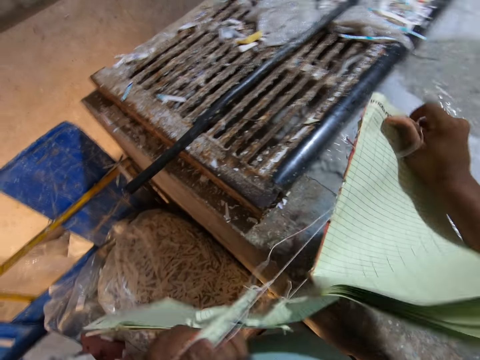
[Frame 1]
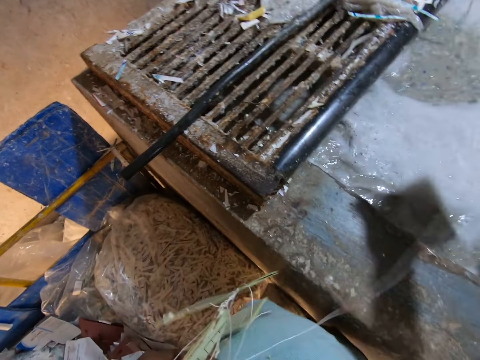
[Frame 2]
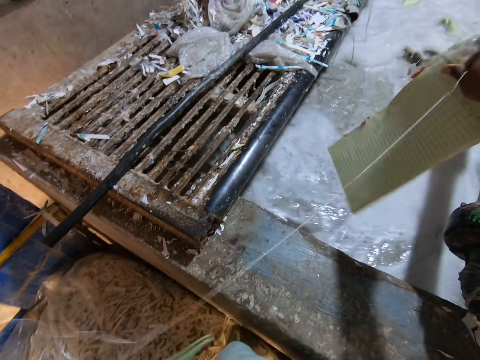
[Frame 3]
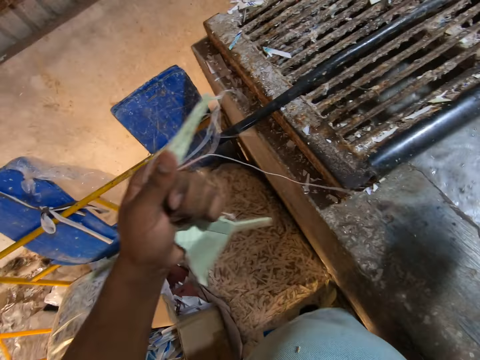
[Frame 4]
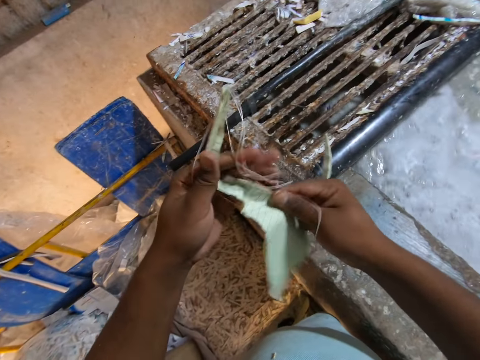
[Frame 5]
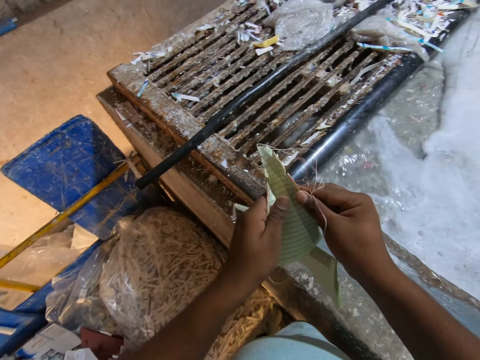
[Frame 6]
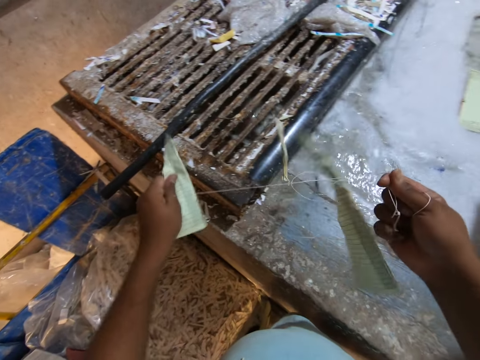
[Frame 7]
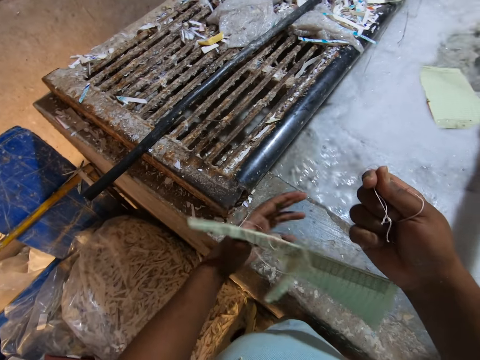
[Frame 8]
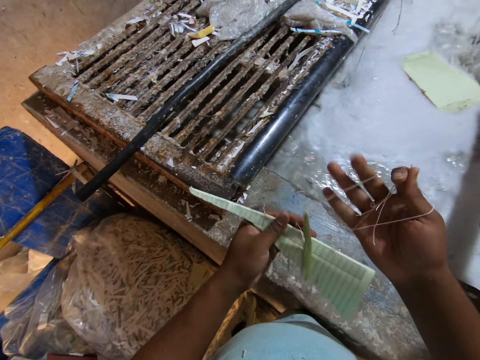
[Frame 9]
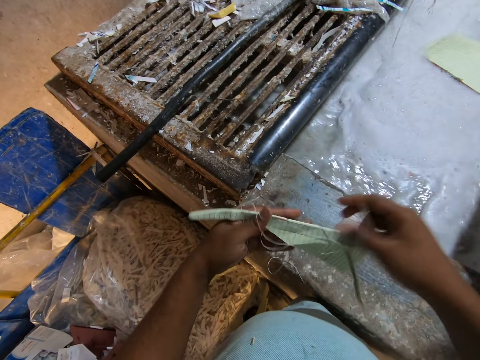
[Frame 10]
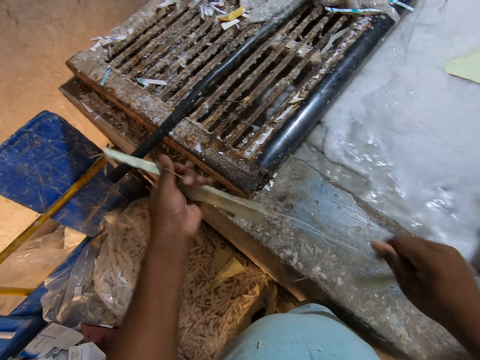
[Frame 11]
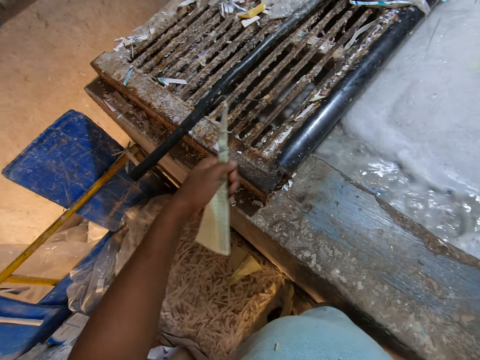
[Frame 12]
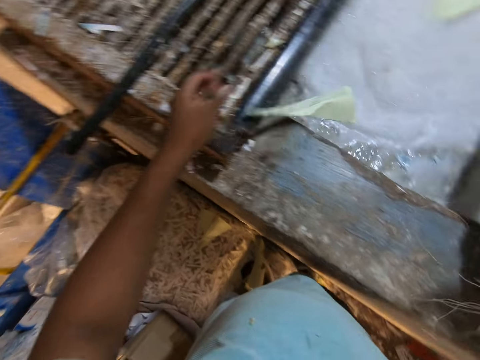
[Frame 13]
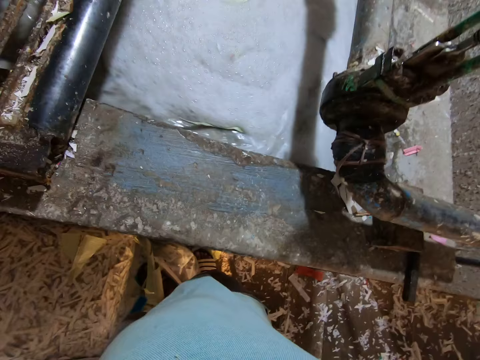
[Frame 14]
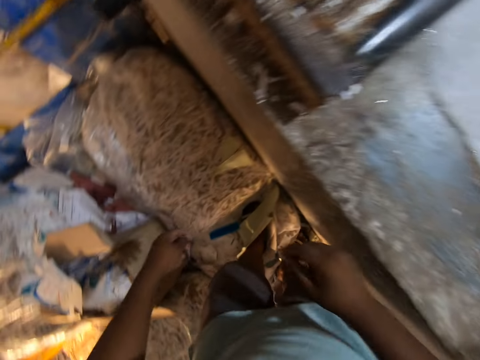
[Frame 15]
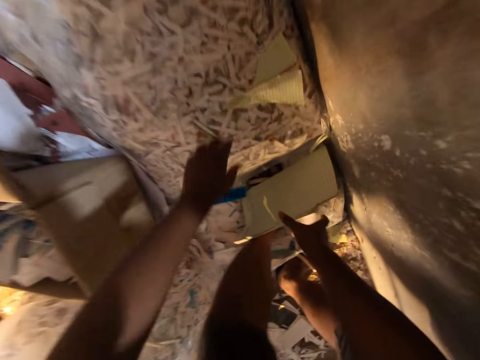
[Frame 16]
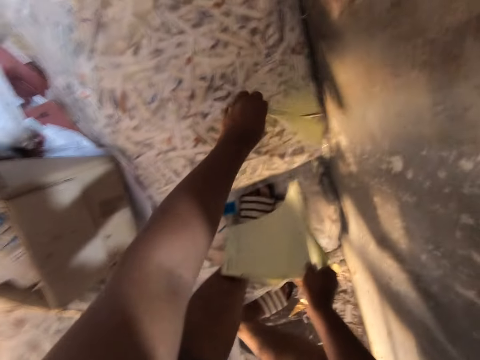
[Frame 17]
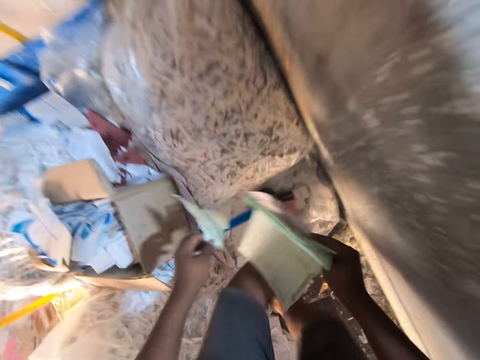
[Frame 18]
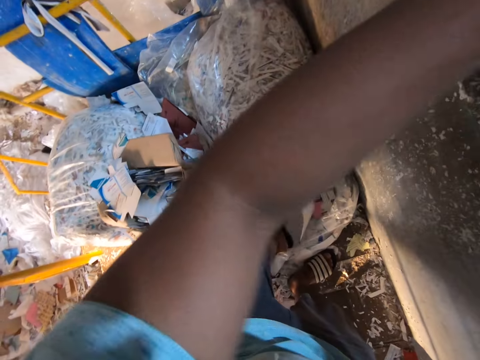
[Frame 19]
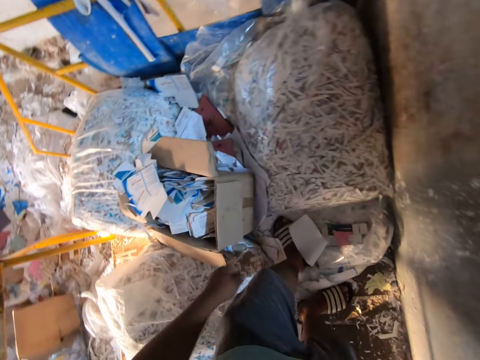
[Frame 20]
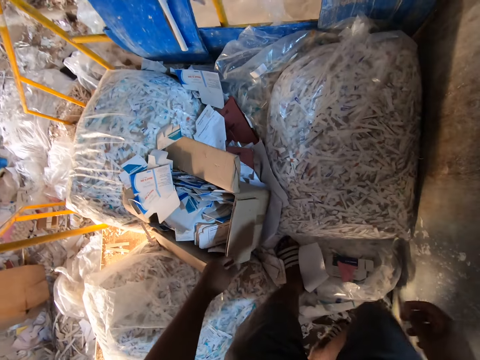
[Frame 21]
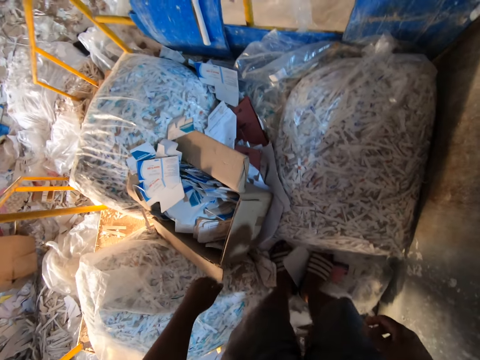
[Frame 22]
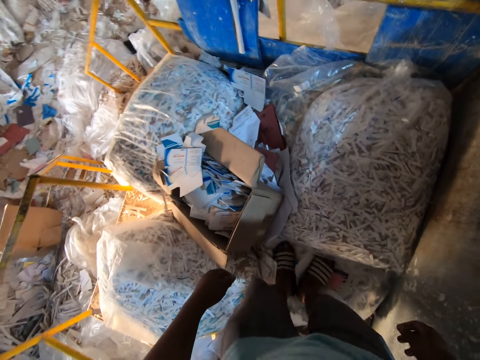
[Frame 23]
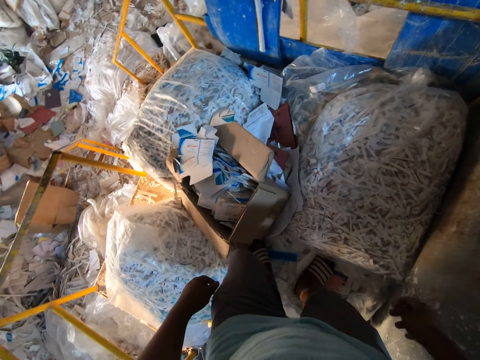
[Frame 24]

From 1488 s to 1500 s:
The camera wearer looks around. He removes a rope from the paper with both hands. He drops the paper in his right hand into the mixture in the concrete block. He looks around. He picks up papers from the deposit of papers with both hands. He drops the papers in his hands into the mixture in the concrete block. He raises the hands and looks around.

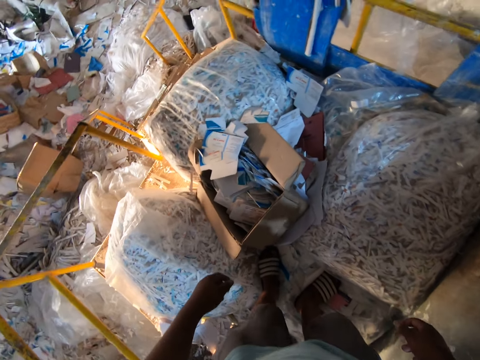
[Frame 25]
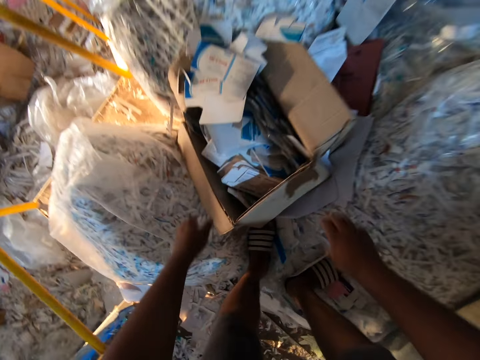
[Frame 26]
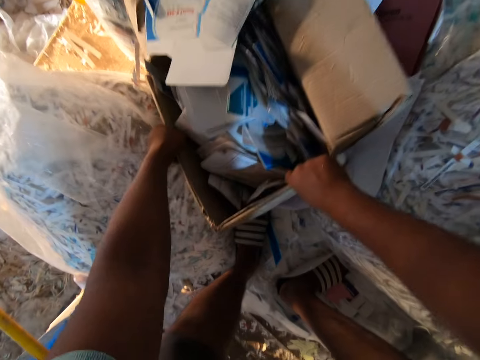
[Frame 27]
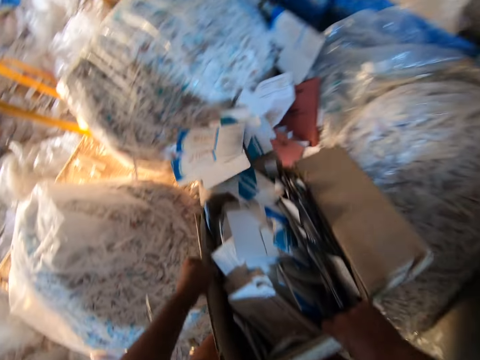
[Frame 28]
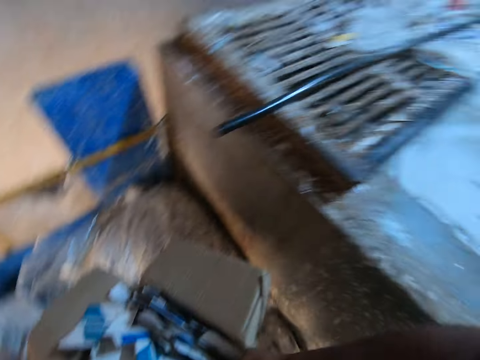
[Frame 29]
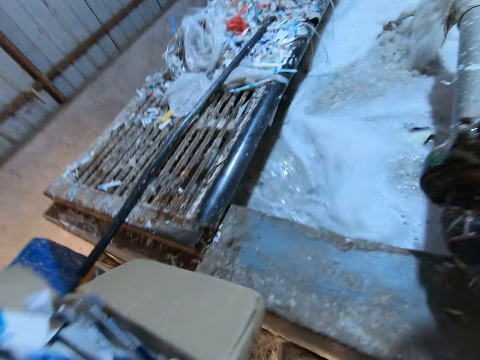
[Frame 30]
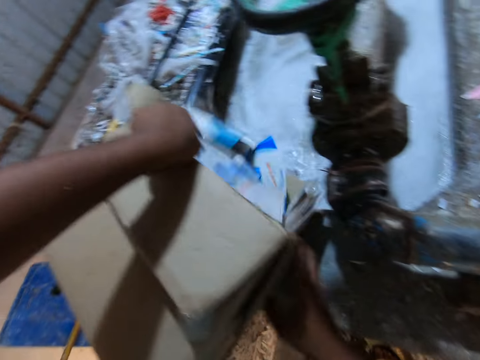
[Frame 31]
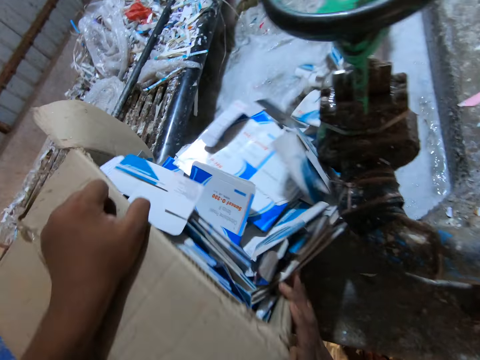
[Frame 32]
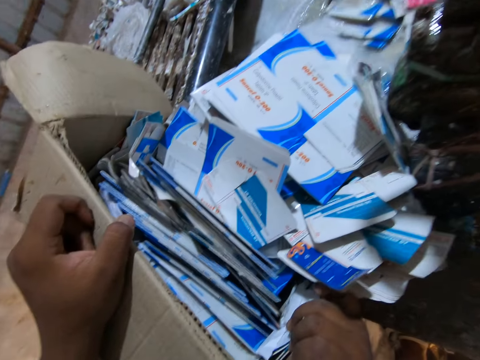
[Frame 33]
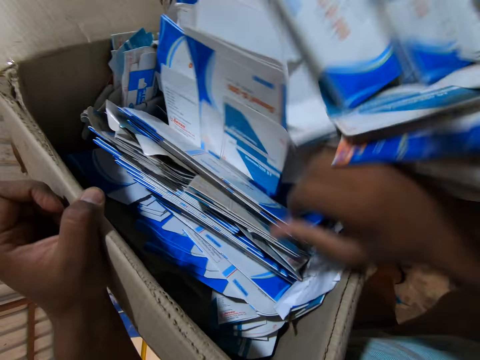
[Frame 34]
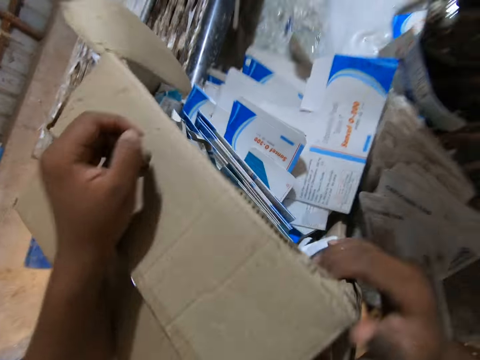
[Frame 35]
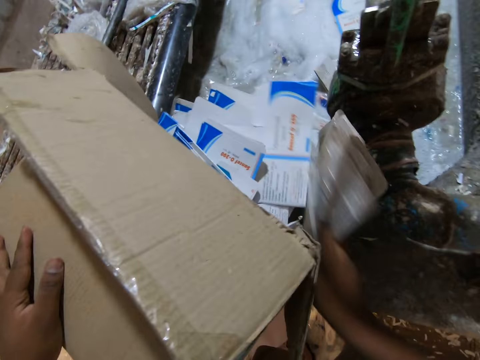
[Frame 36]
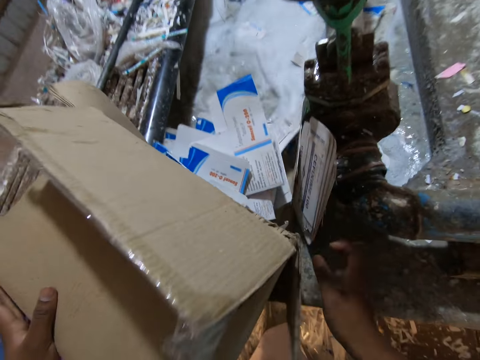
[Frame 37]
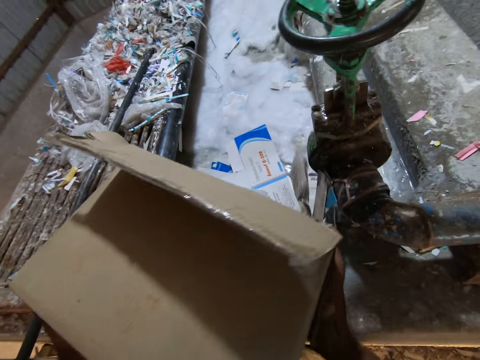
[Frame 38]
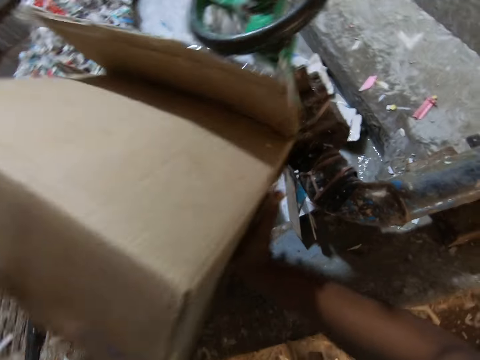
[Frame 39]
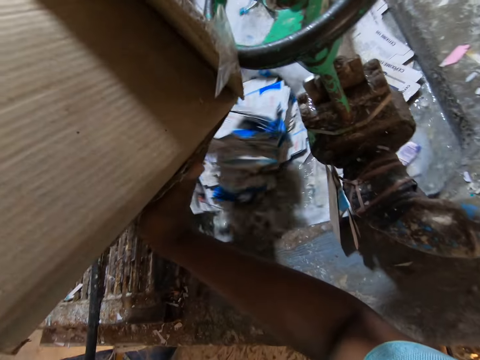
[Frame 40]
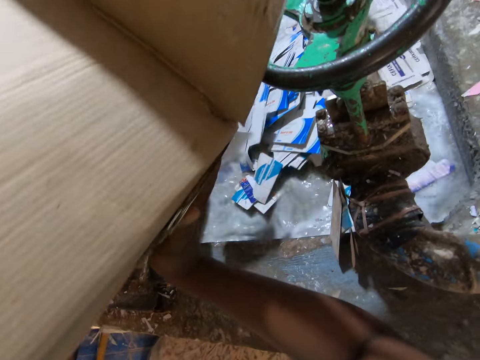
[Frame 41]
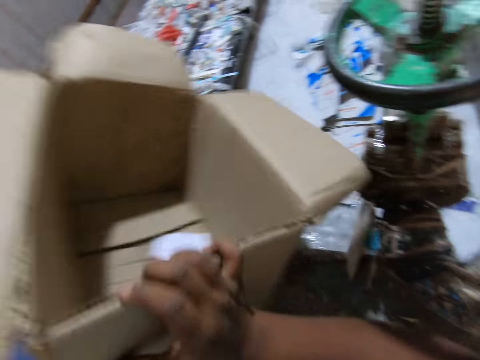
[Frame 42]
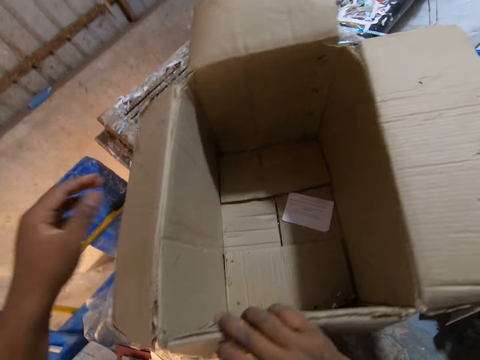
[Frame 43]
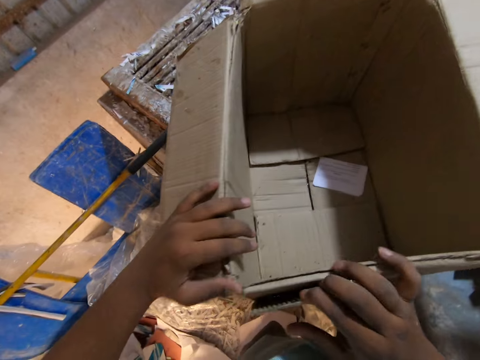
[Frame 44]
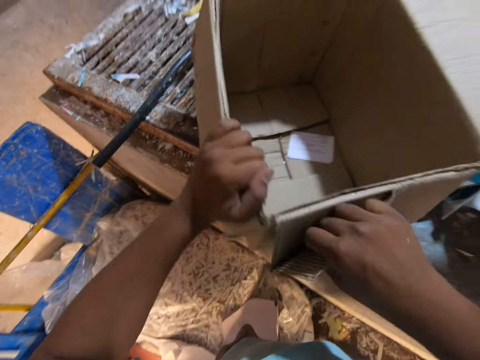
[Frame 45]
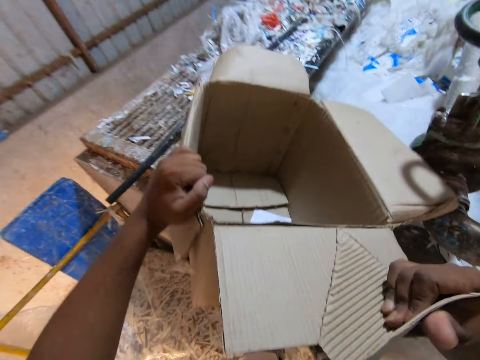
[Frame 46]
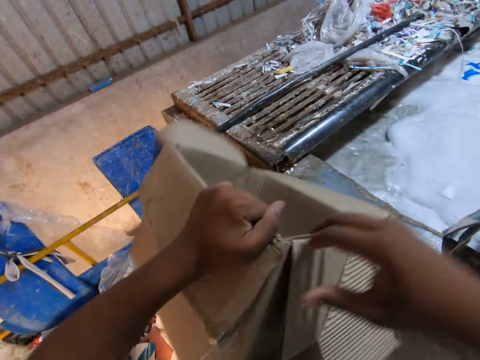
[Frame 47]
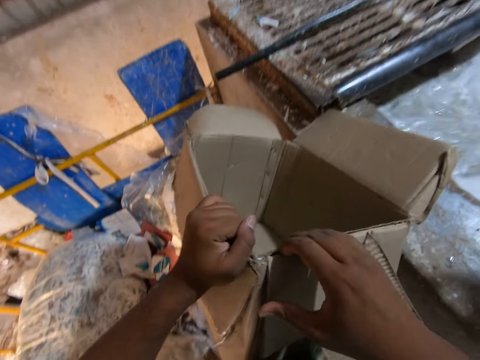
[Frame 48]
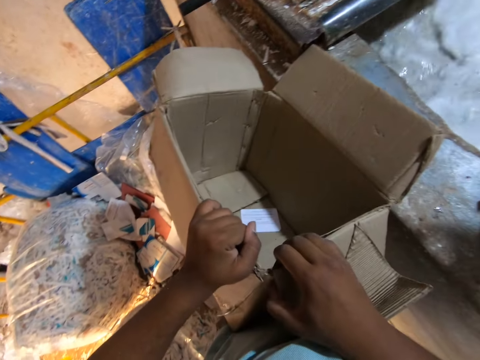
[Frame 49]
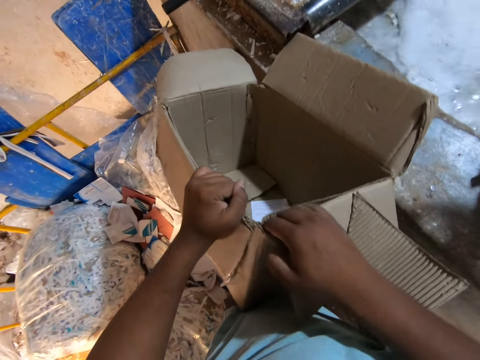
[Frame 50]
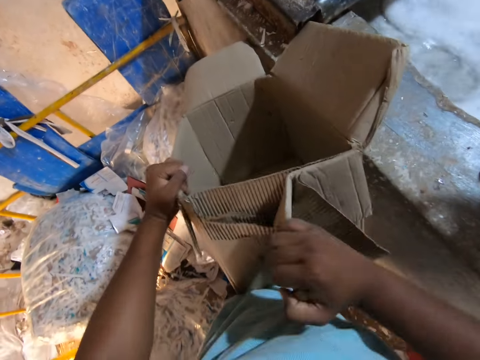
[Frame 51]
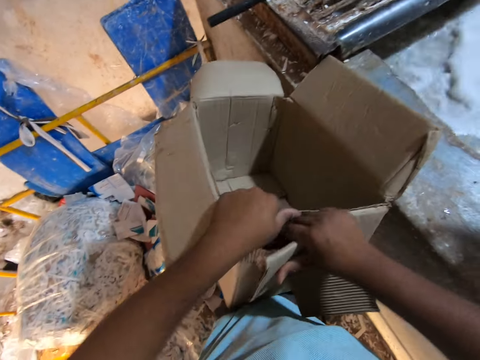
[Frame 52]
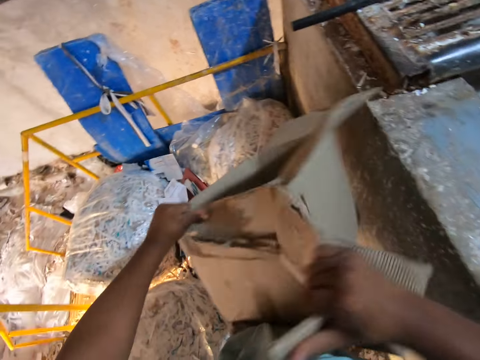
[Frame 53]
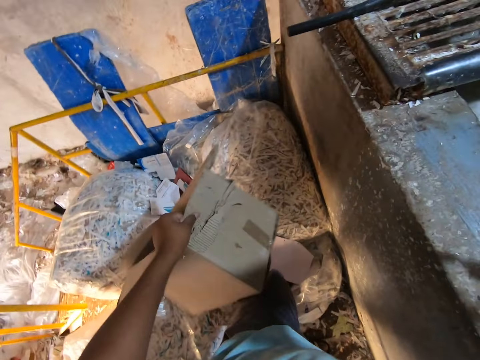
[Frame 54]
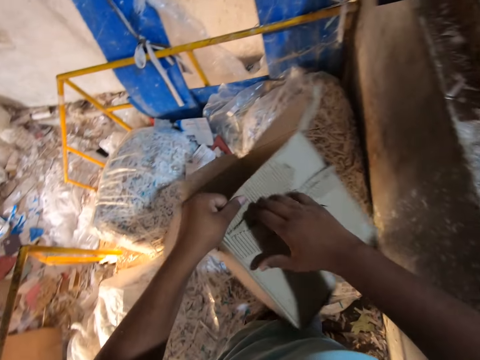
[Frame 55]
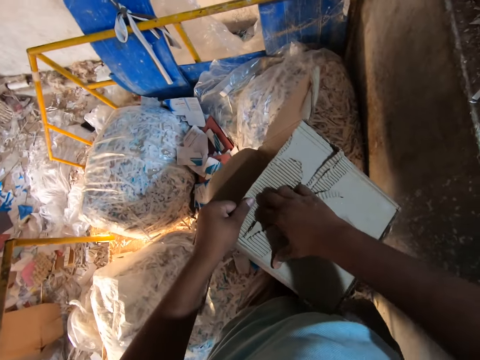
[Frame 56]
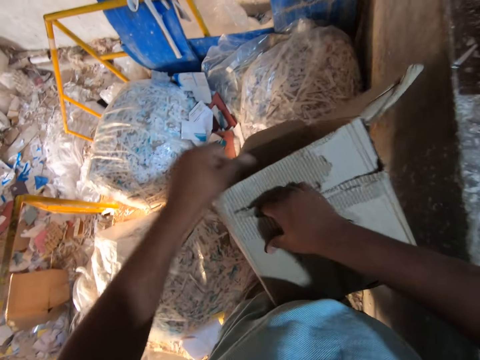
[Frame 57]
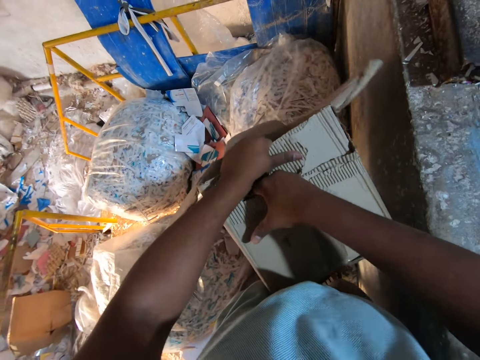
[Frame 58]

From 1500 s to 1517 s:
The camera wearer carries a carton or box of papers from the deposit of papers with both hands. He picks up the box from the floor. He looks around. He pours papers from the carton into the mixture in the concrete block with his hands. He puts the paper in the water with the hand. He pushes papers on the concrete block into the mixture in the concrete block with his right hand. He pours papers from the carton into the mixture in the concrete block with his hands. He places the carton in his hands on the concrete block. He tears the carton on the concrete block with his right hand. He picks up the box from the machine. He tears the box, looks at the box, and tears the box.
